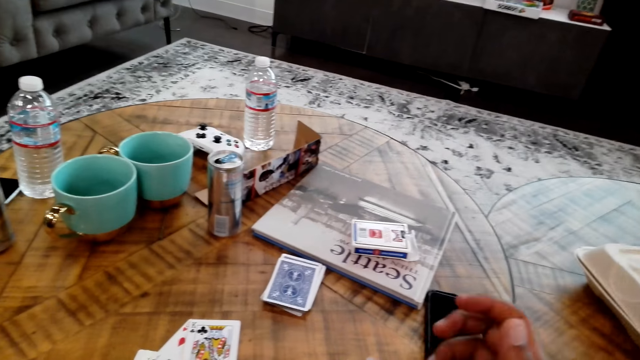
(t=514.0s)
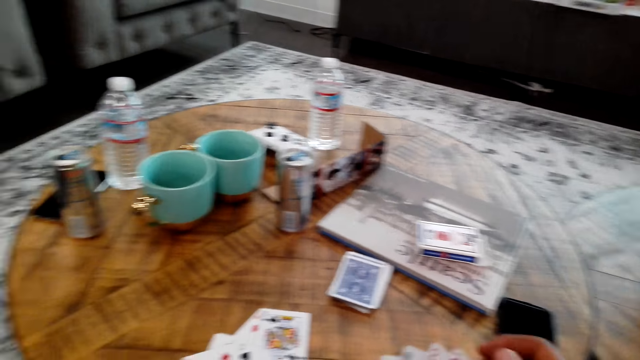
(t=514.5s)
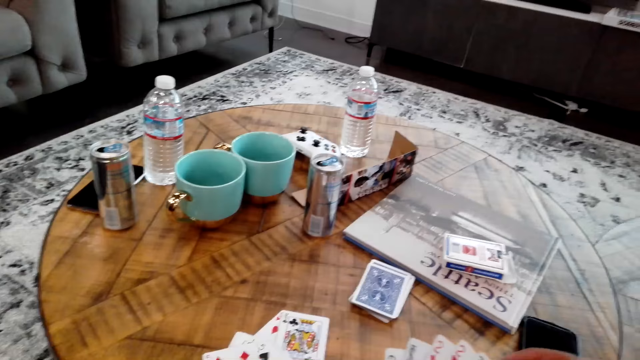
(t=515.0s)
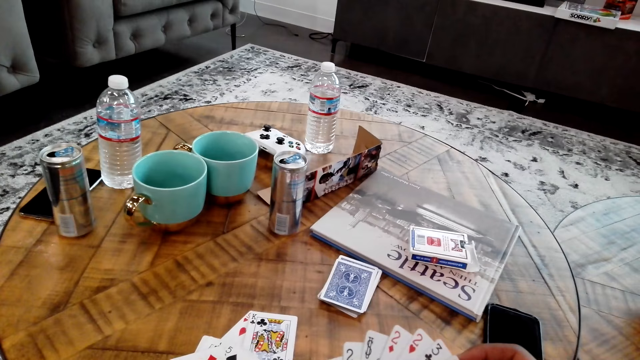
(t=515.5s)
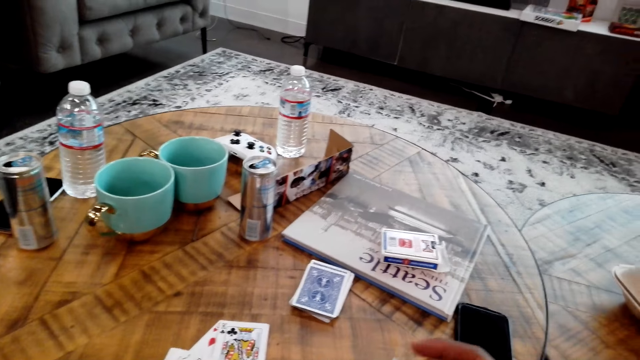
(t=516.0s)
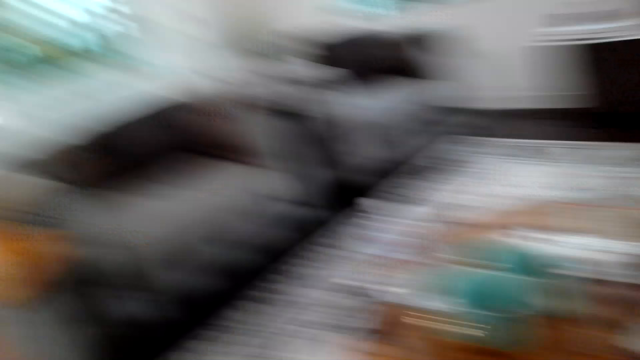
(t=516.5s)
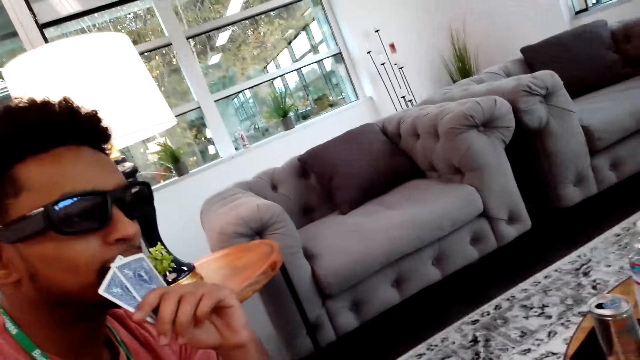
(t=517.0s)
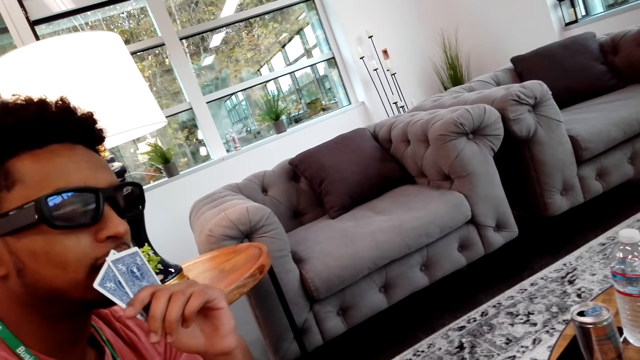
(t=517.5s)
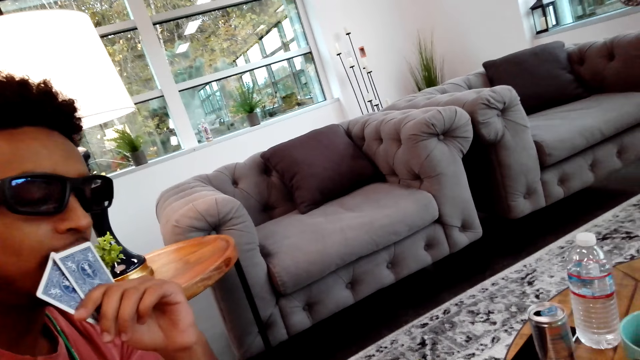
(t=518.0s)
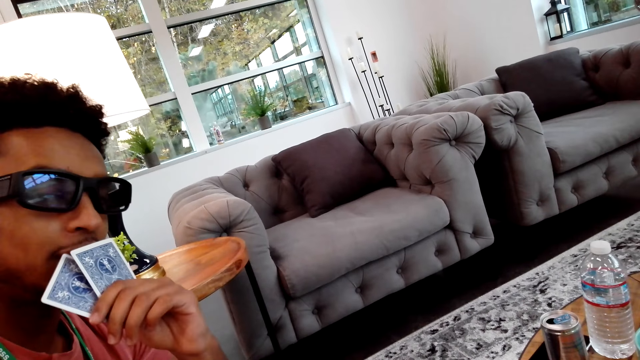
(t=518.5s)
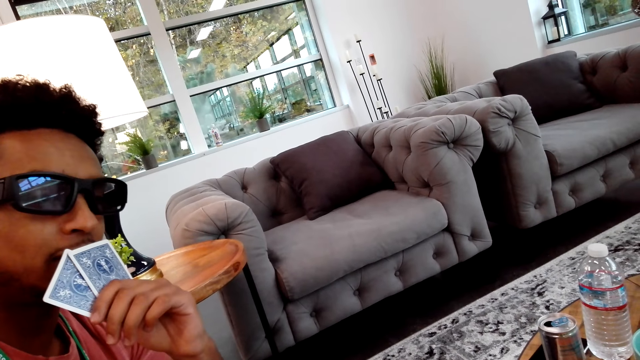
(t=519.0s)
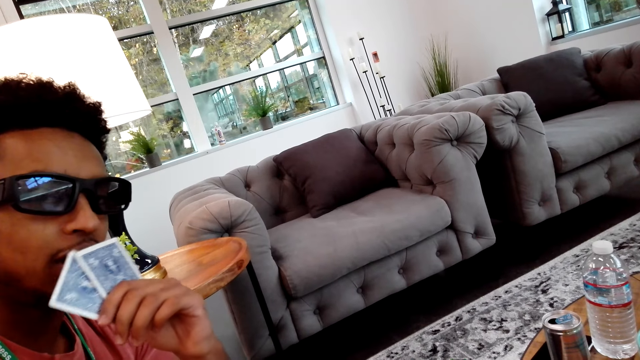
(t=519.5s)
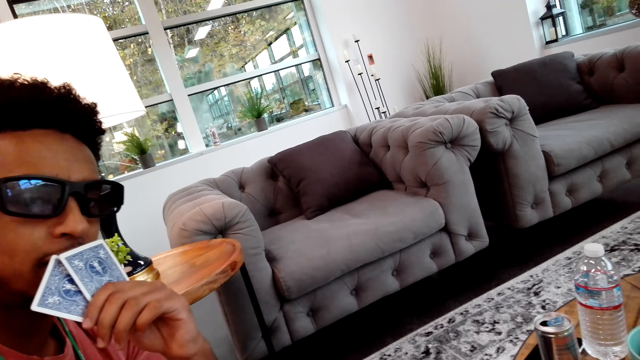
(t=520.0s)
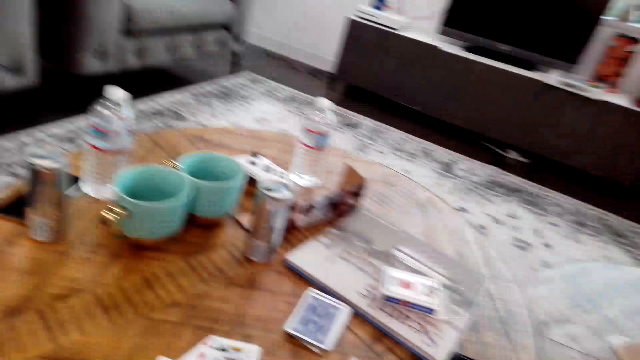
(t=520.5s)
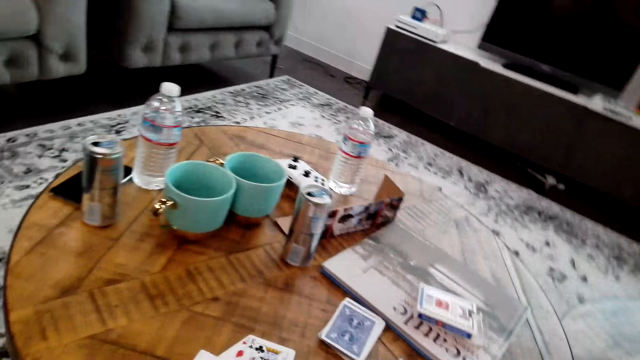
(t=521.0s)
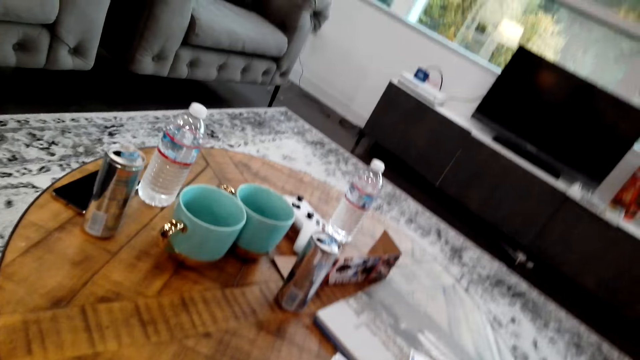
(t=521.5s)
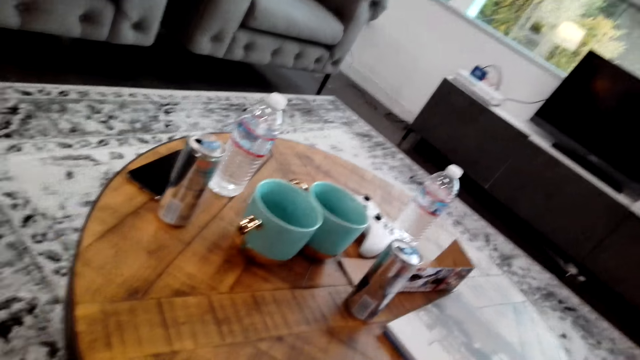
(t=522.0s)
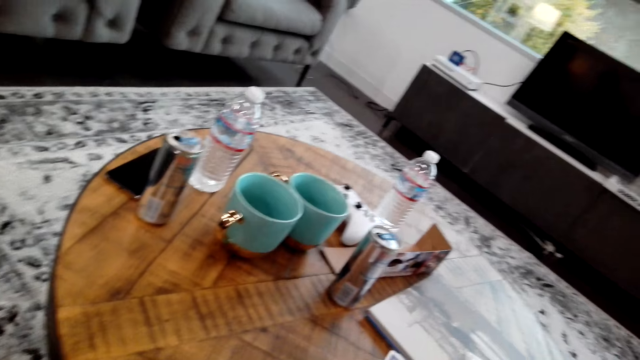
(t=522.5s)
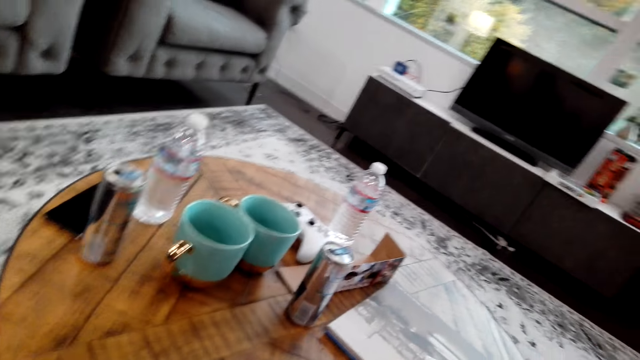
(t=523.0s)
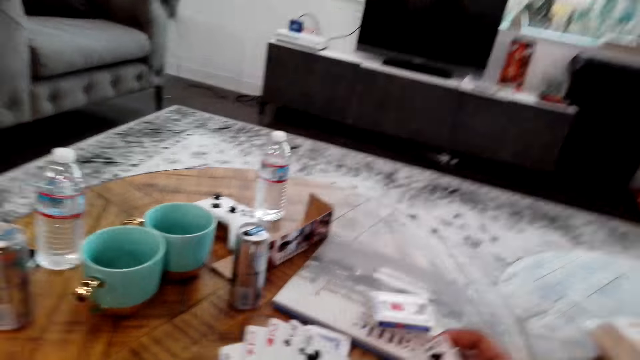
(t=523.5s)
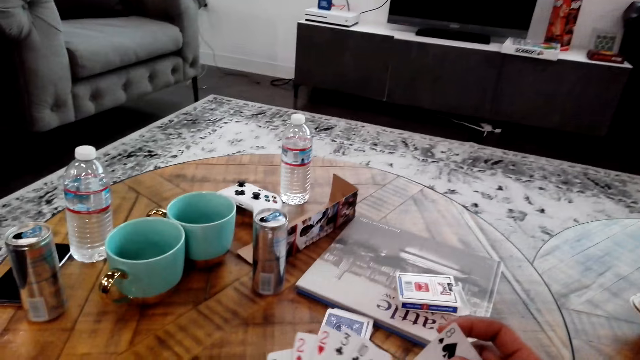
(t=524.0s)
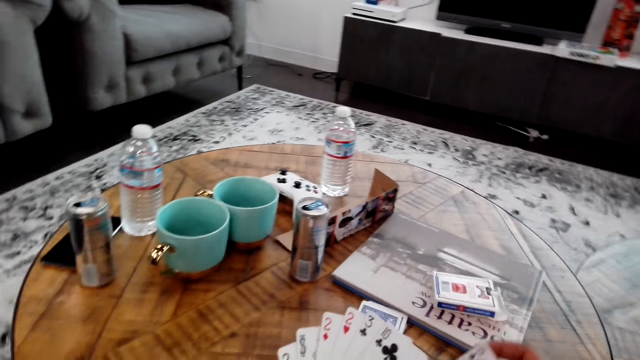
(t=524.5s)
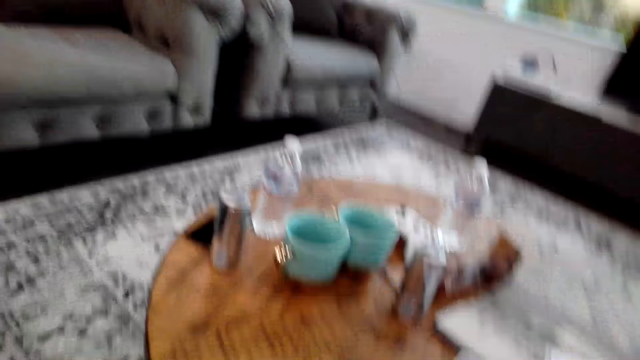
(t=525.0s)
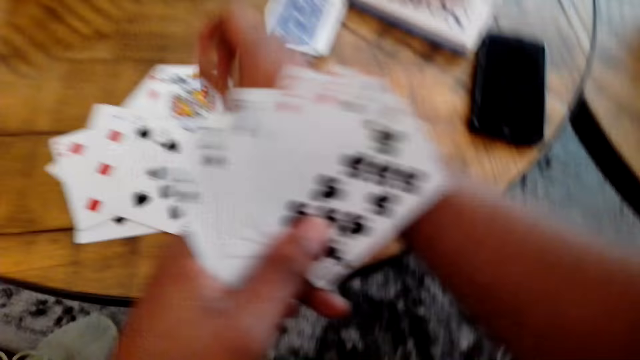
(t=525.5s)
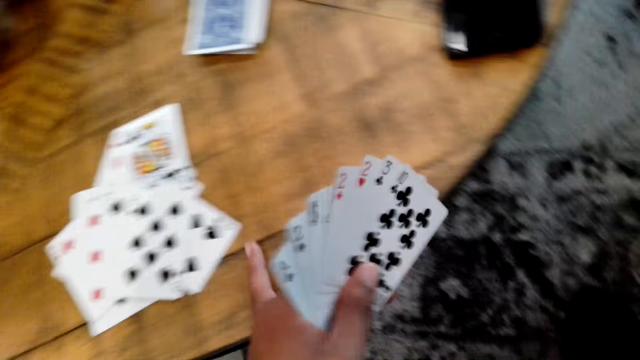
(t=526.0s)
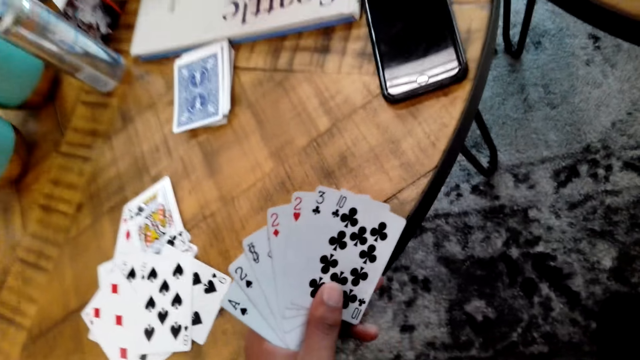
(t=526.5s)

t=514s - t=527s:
The camera wearer looks around the room. A man talks to the camera wearer. The man moves cards in his mouth. The camera wearer looks around the room. He moves cards in his hands.

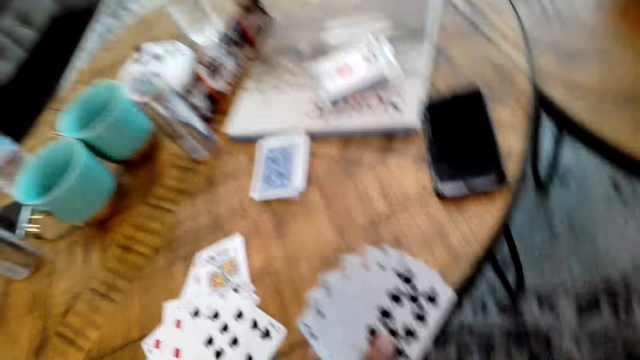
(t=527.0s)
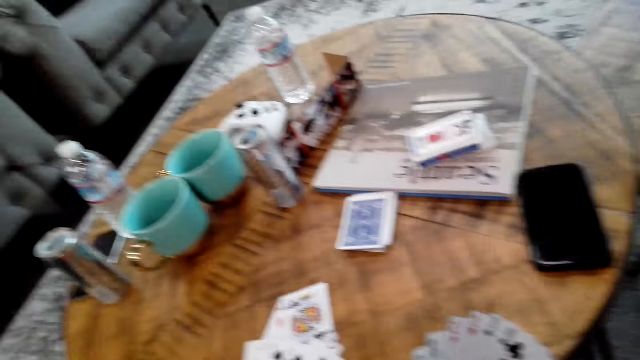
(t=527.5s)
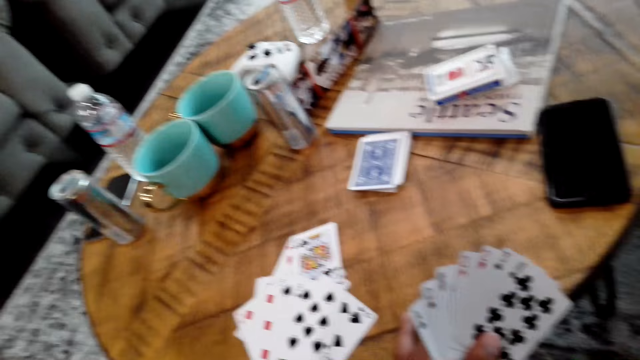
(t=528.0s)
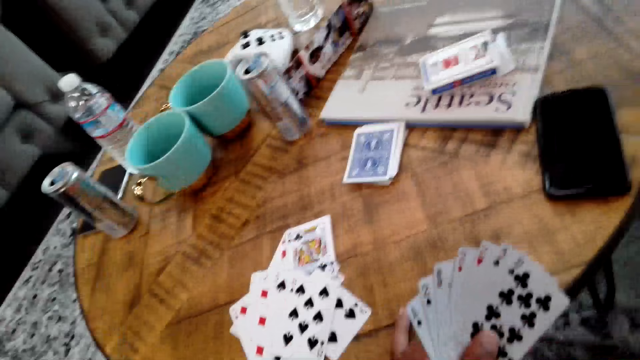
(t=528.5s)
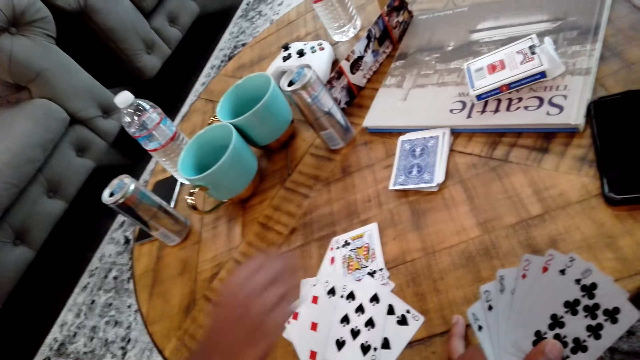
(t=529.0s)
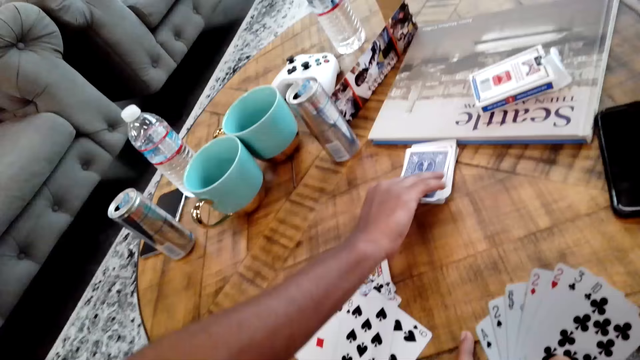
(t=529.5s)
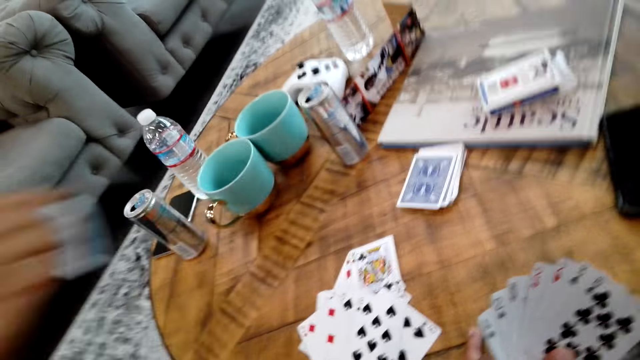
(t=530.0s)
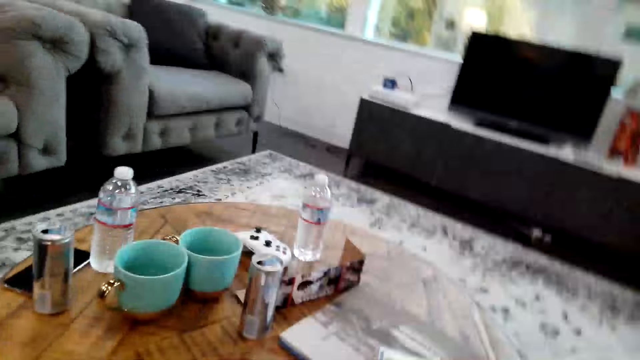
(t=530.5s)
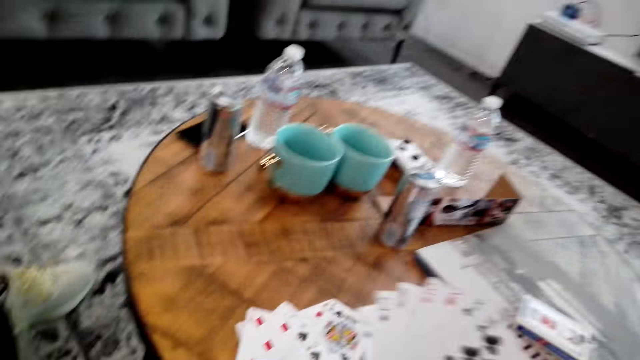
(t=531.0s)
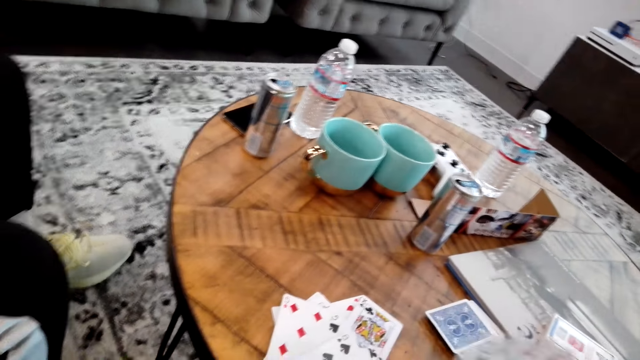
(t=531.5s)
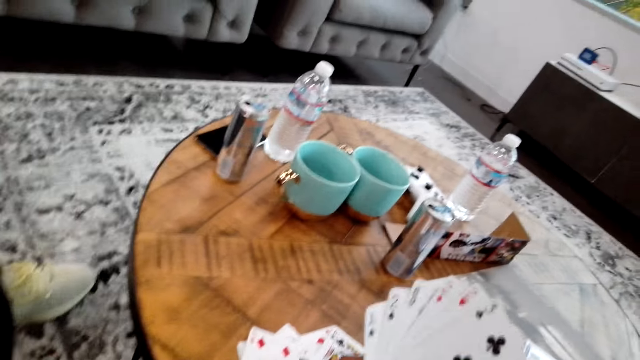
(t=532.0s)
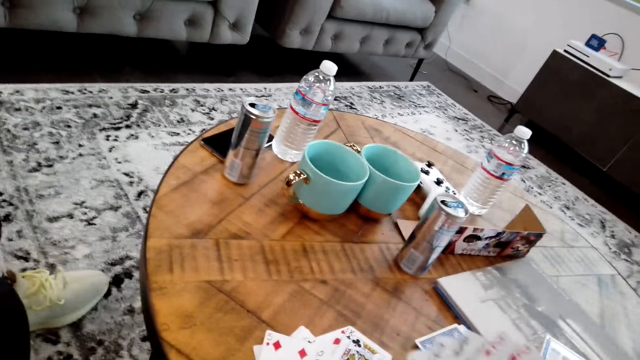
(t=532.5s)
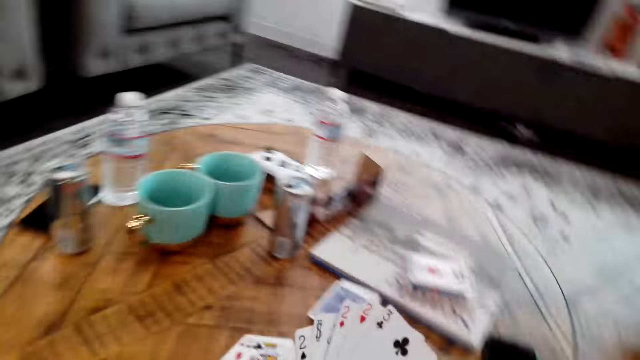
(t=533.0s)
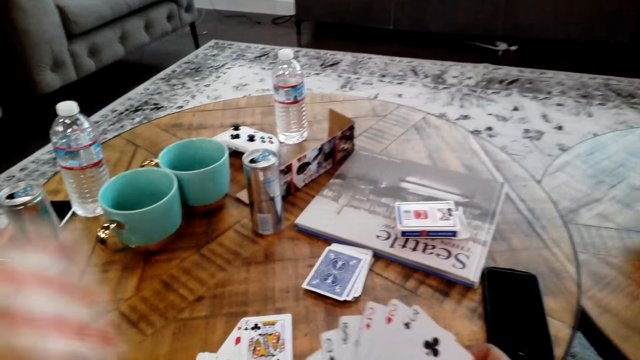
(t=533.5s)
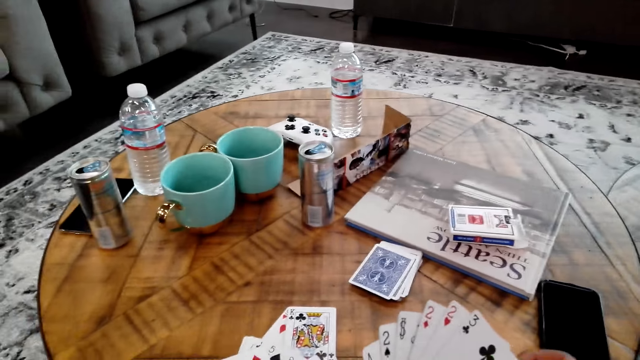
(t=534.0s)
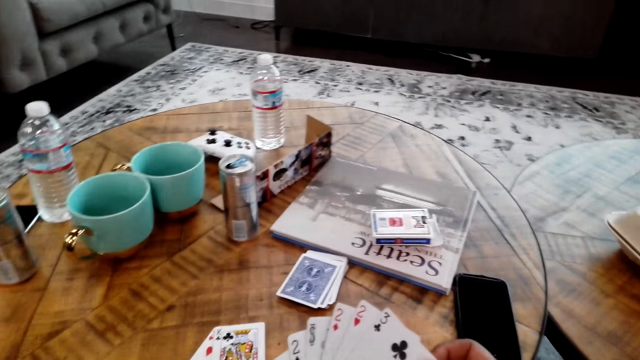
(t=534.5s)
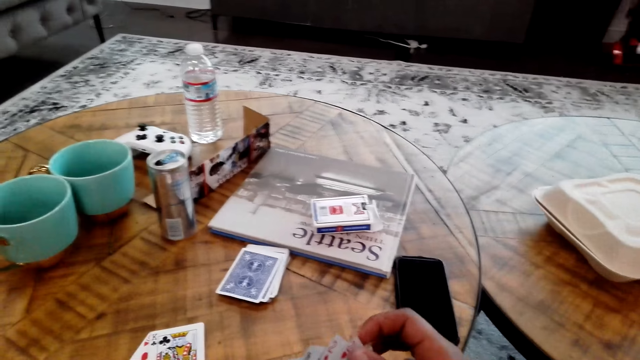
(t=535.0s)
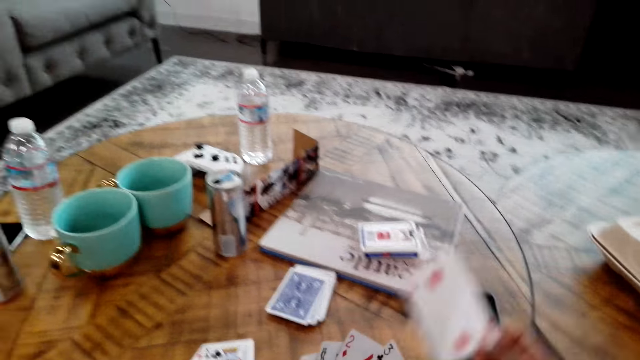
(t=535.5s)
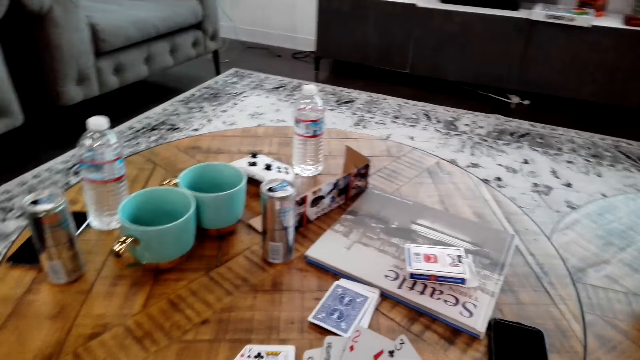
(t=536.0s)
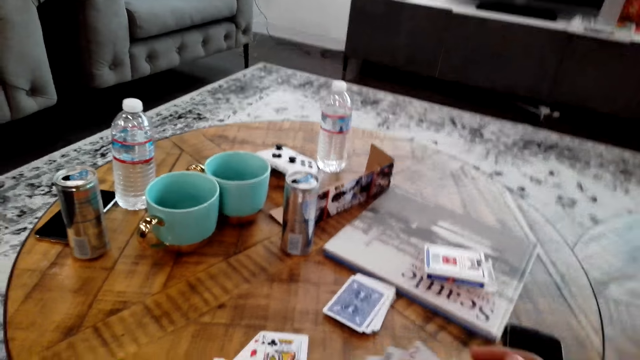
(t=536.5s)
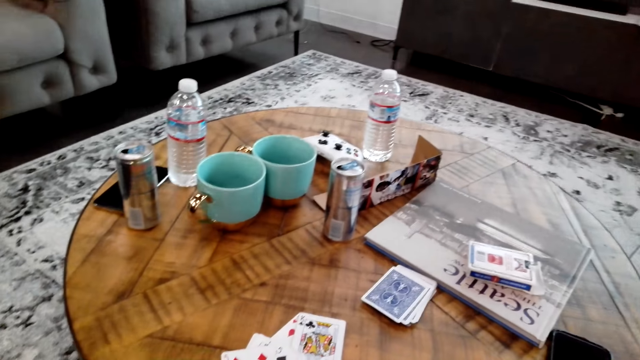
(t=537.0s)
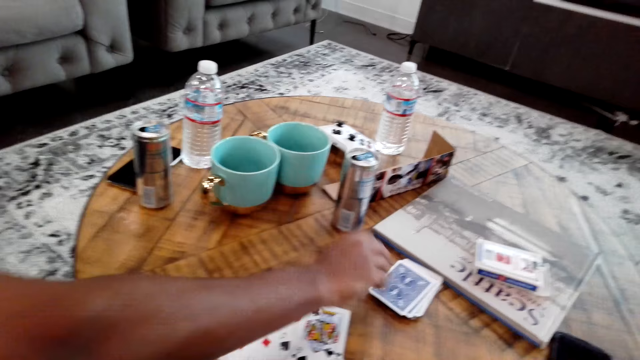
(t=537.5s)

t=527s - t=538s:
The camera wearer looks around the room. A man picks cards from the table. The camera wearer looks around the room. He moves cards in his hands. He moves a card.
